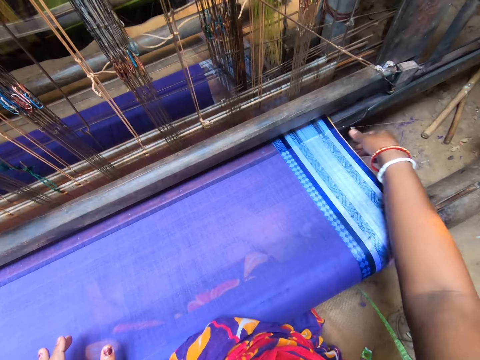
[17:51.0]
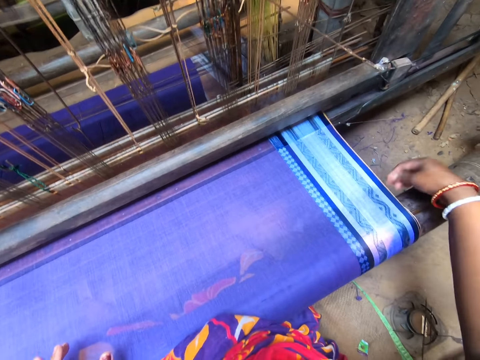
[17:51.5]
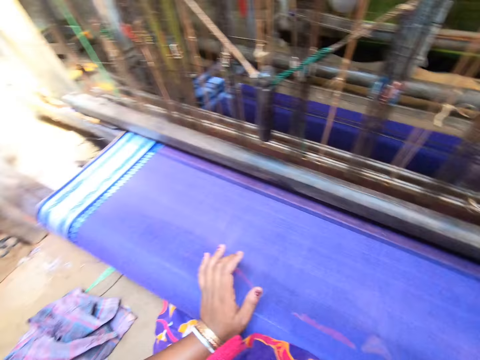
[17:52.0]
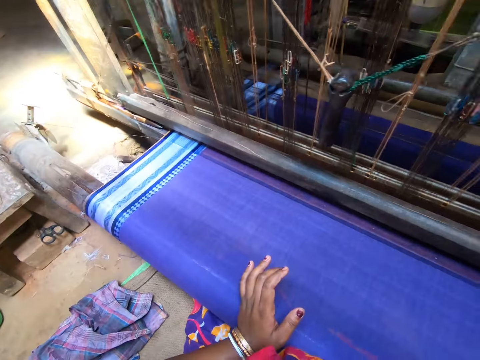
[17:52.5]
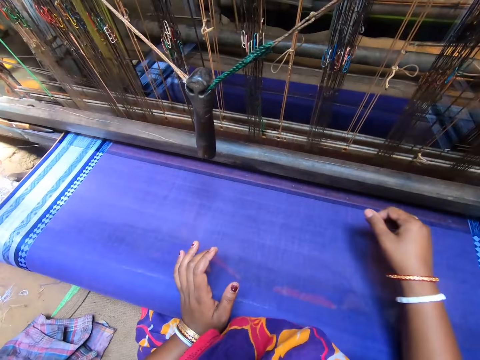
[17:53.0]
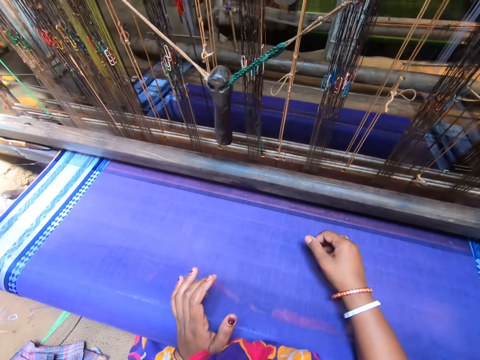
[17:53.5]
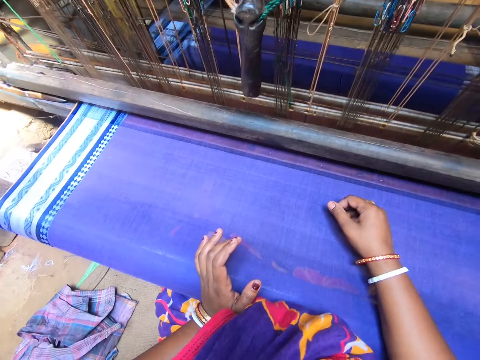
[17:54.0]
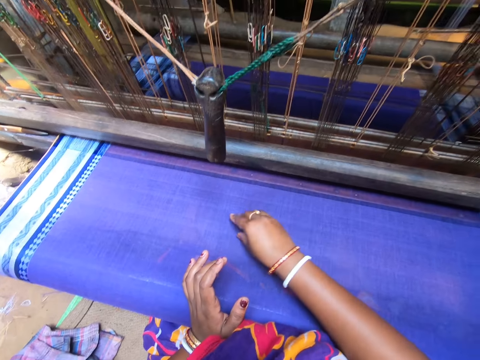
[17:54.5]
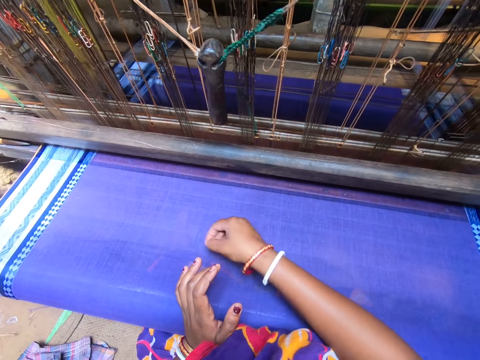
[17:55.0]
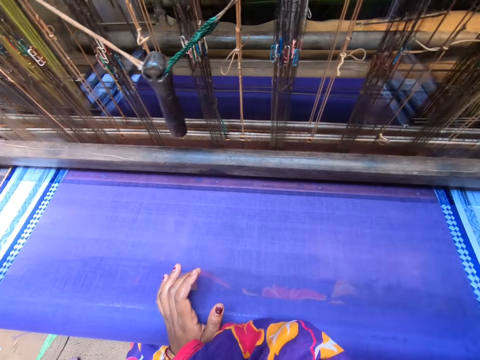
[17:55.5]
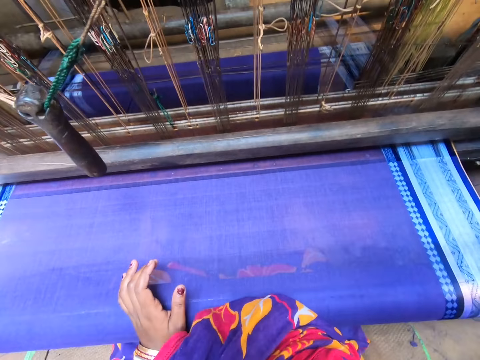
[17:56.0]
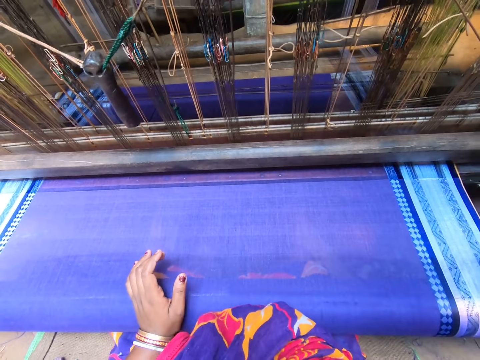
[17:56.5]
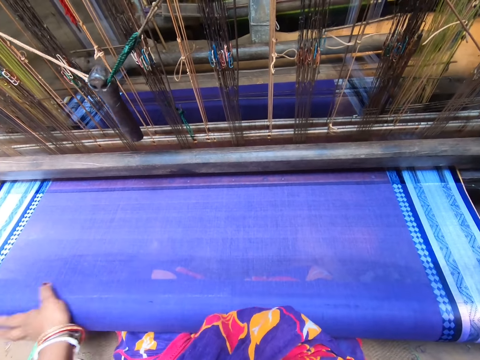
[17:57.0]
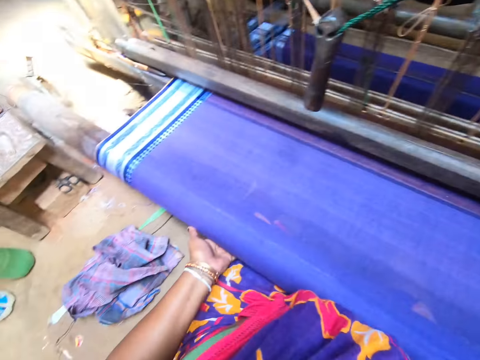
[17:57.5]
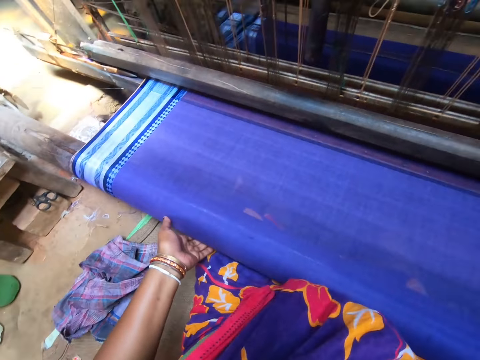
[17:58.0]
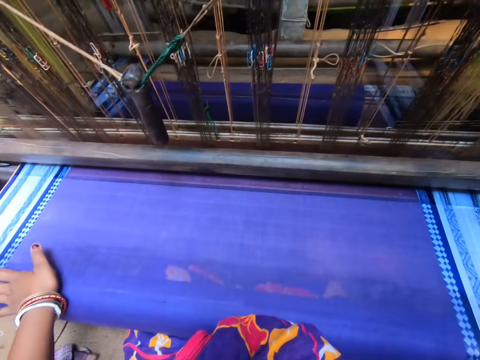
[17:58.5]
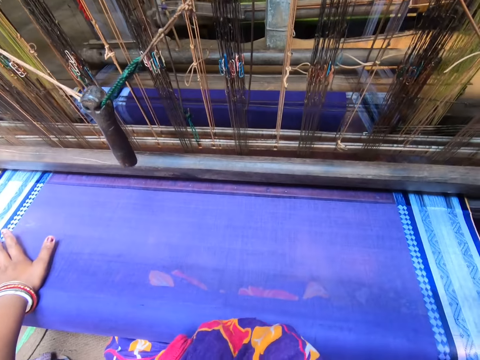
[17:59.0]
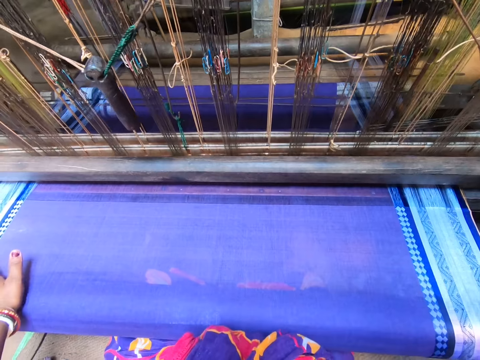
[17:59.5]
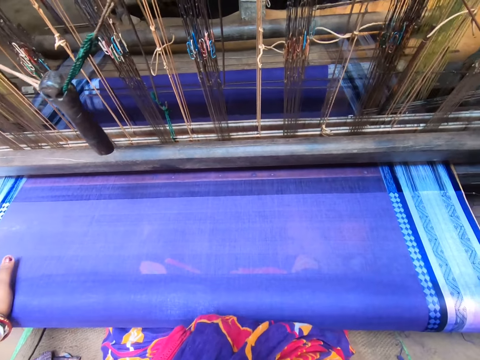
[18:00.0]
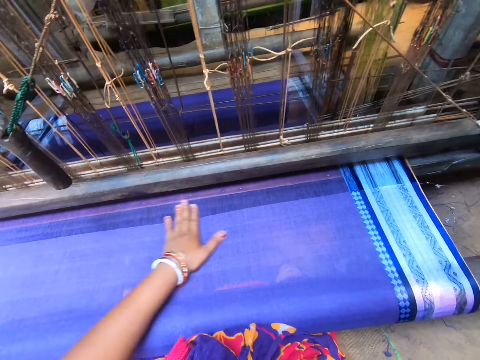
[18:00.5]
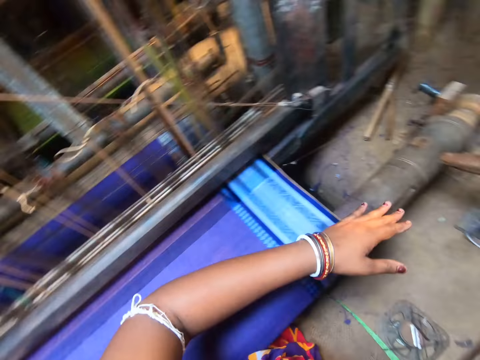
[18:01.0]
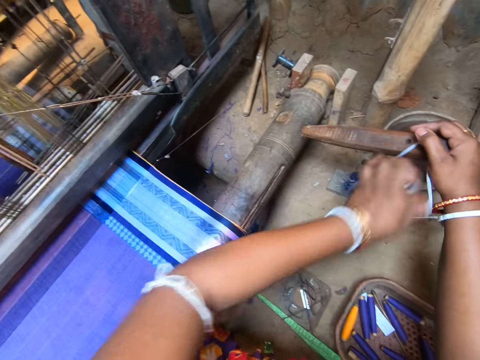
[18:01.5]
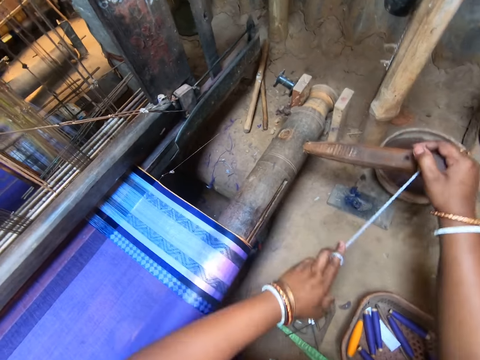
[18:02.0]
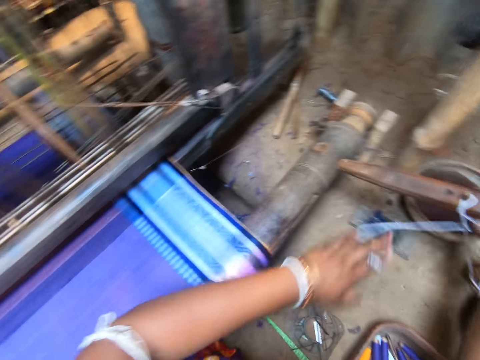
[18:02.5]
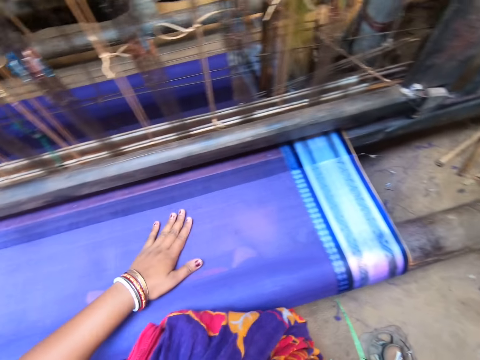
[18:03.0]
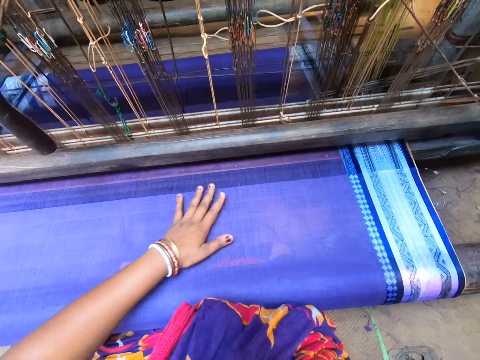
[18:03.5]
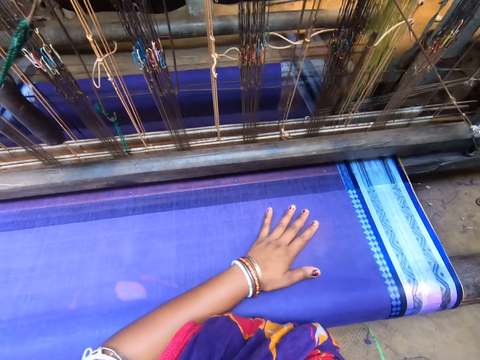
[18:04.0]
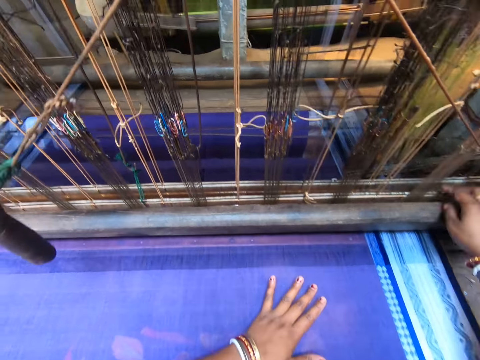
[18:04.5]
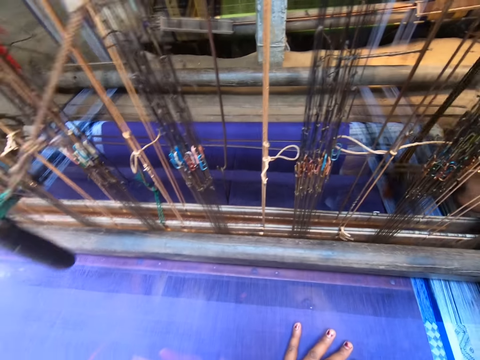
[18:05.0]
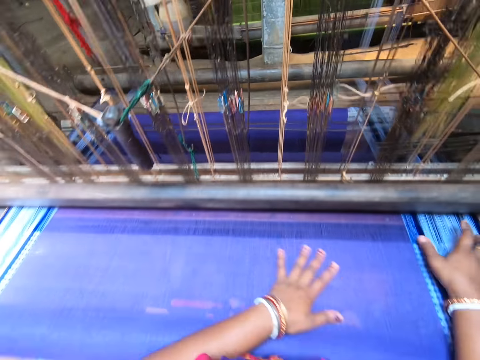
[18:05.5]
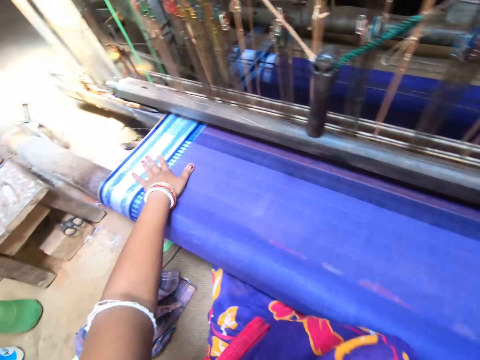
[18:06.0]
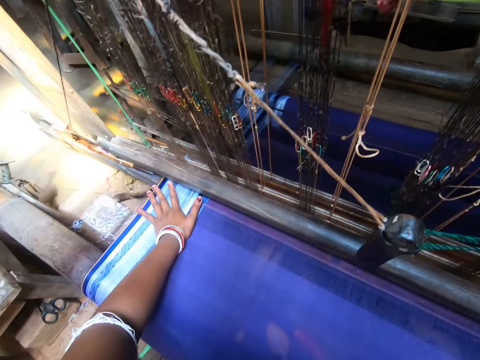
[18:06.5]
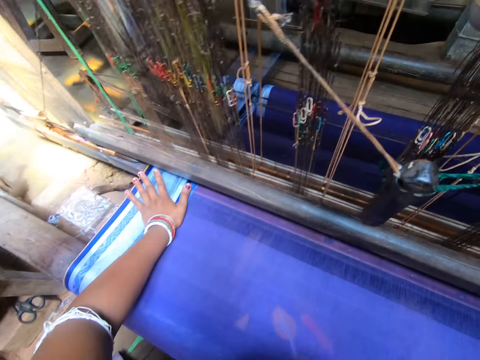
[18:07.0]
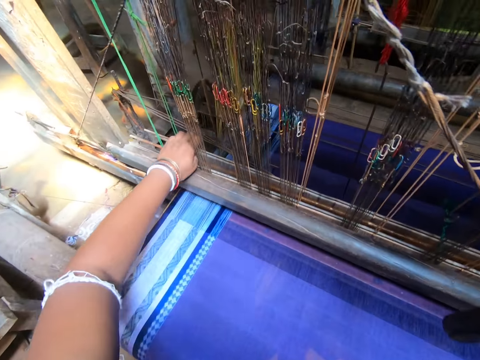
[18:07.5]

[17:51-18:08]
The camera wearer picks a thread from the fabric with her right hand. She drops the thread on the floor. She rubs the fabric with her right hand. She picks the thread from the fabric with her right hand. She inspects the fabric. She adjusts the cloth roll in the loom with her left hand. She rubs the fabric with her left hand. She adjusts the stick or rope in the loom with both hands. She rubs the fabric with her left hand. She inspects the fabric. She adjusts the heald shaft in the loom with her right hand. She rubs the fabric with her left hand.

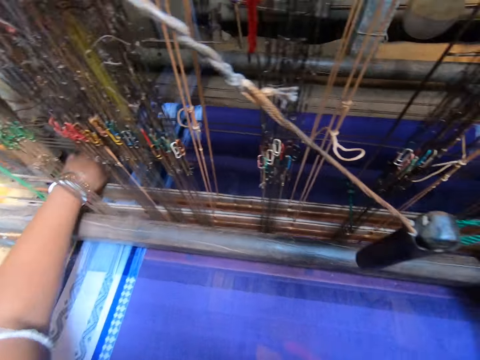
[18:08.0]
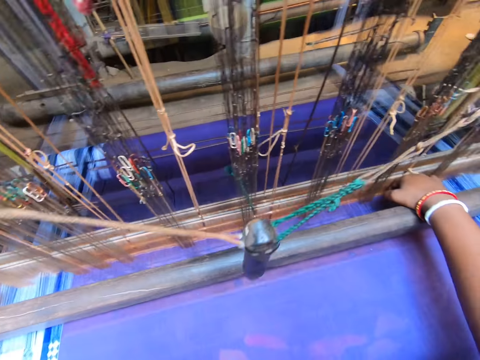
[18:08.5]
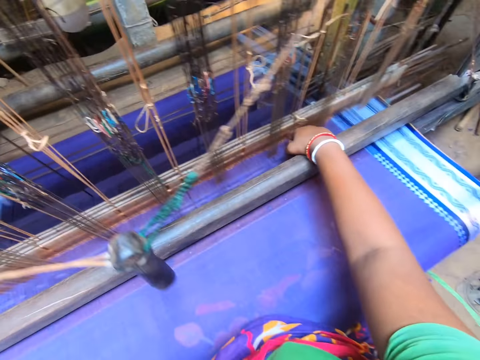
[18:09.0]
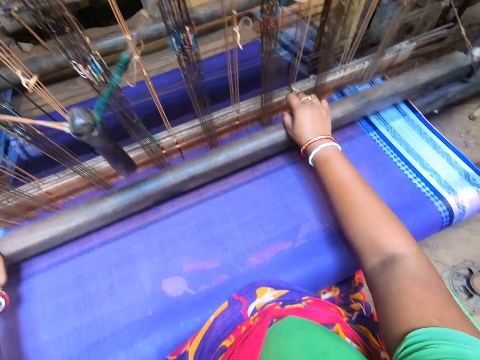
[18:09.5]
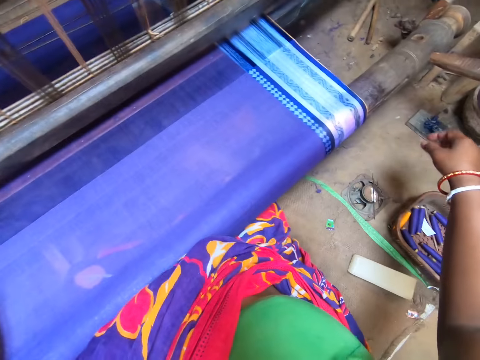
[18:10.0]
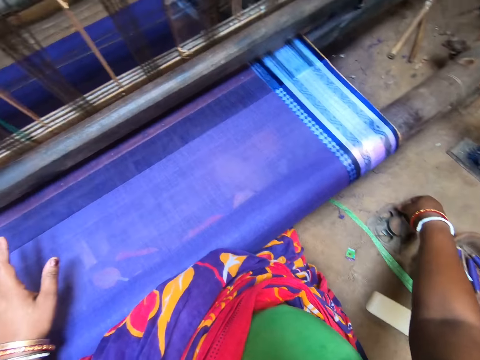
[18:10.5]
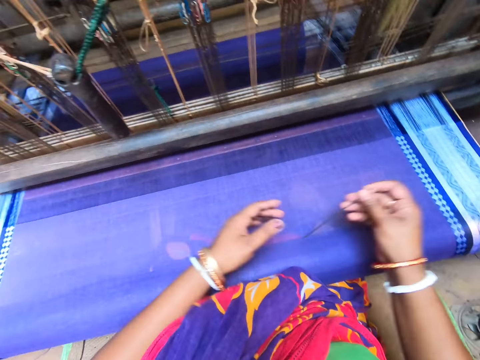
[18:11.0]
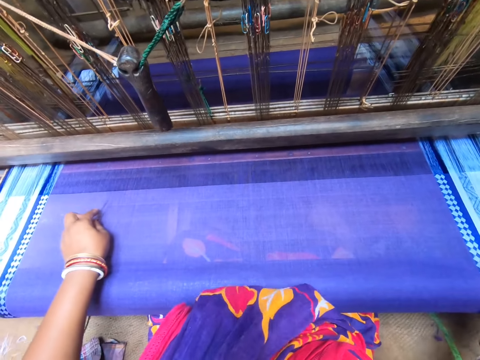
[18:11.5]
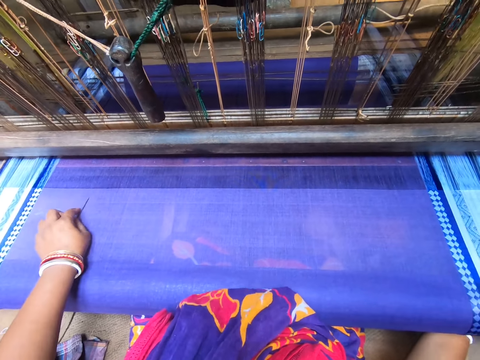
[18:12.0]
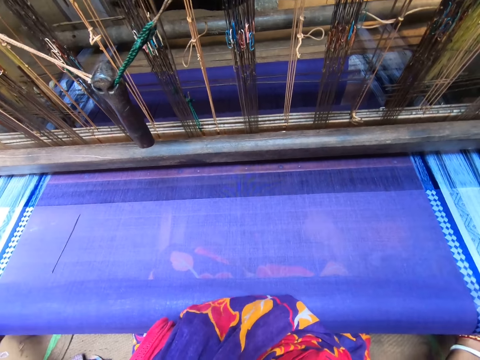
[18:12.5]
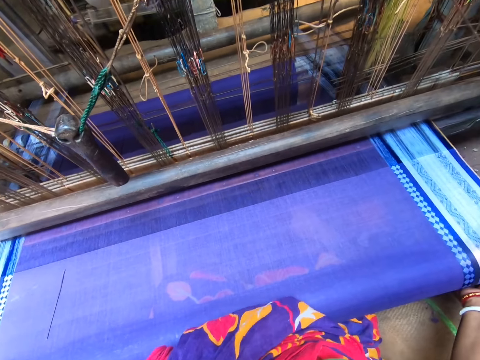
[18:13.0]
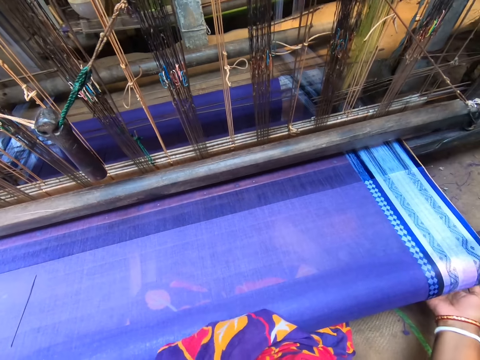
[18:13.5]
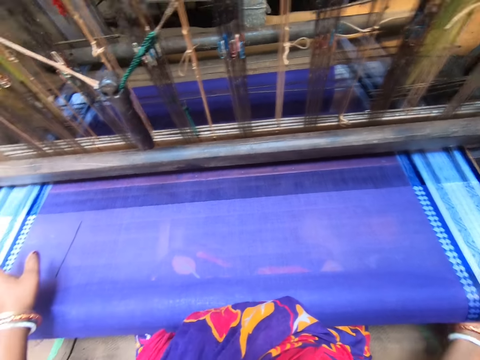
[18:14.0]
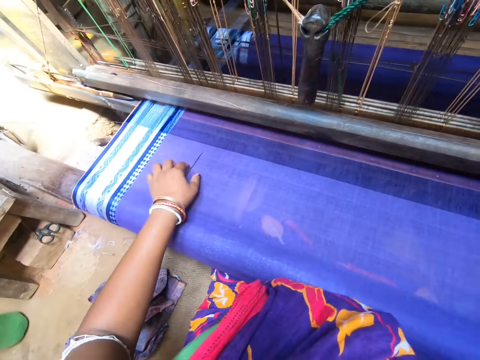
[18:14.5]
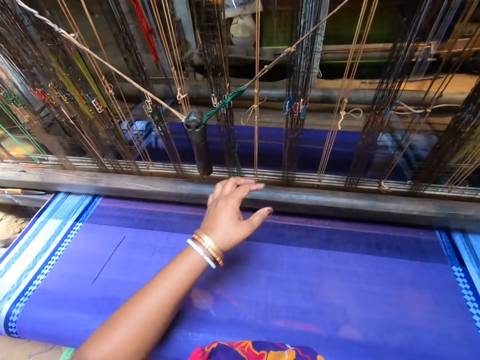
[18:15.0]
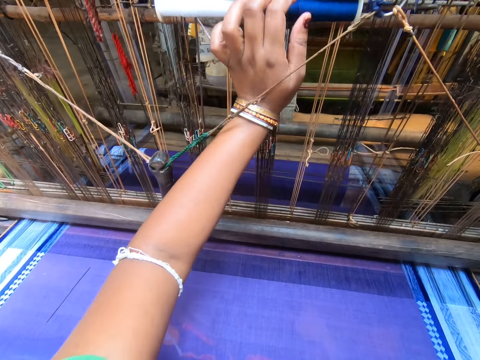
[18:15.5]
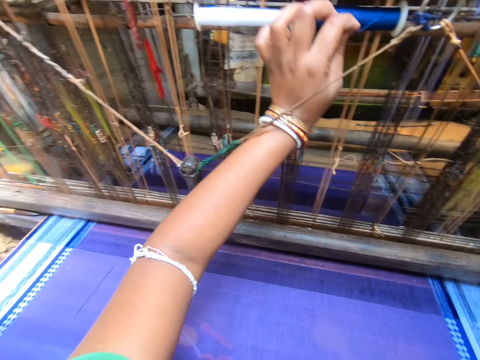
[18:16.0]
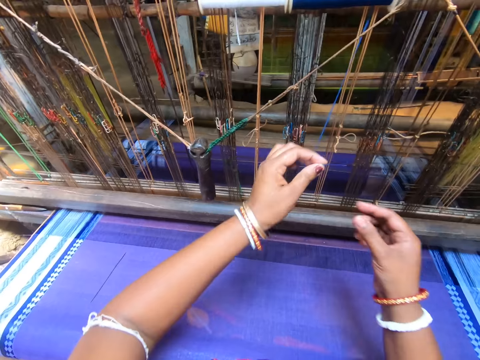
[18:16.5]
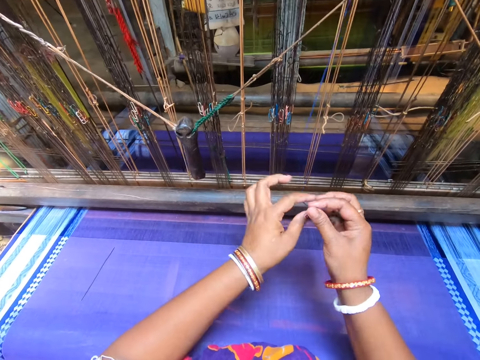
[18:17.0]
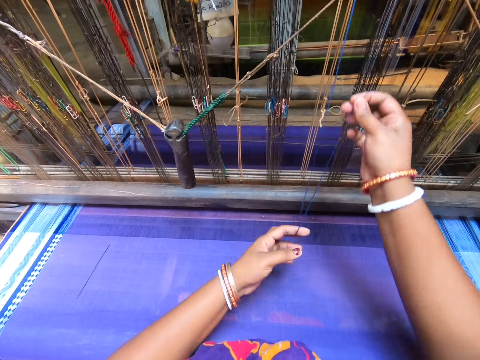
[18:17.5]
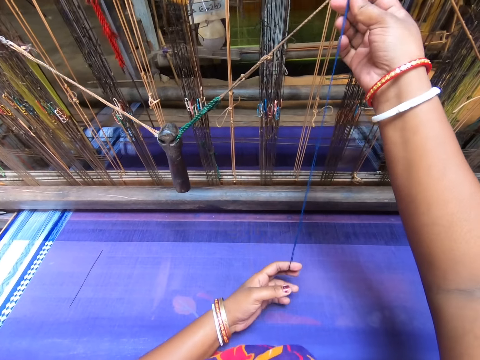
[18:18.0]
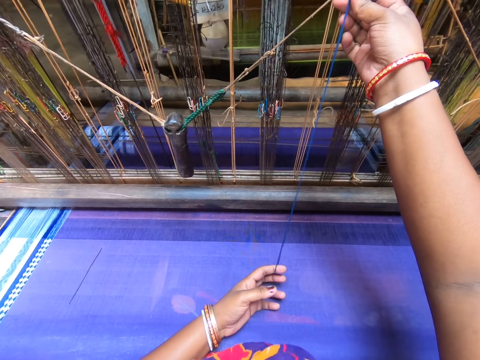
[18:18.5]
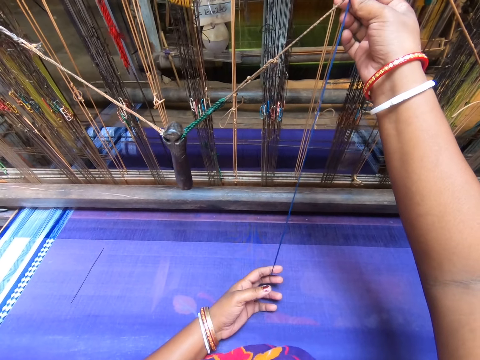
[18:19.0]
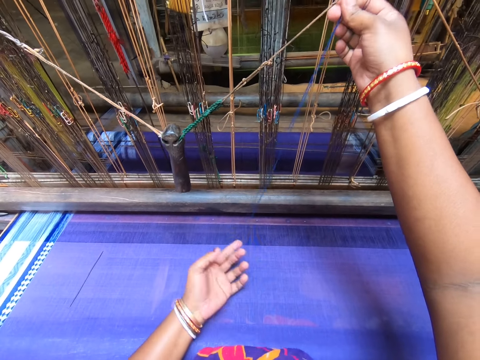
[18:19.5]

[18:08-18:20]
The camera wearer adjusts the heald shaft in the loom with both hands. She adjusts the pressing handle. She picks up a needle from a magnet on the floor with her right hand, passes the needle from her right hand to her left hand, and drops the needle on the fabric. She adjusts the fabric. She places her left hand on the fabric. She pulls a thread from a thread roll with her left hand. She folds the thread with both hands.
